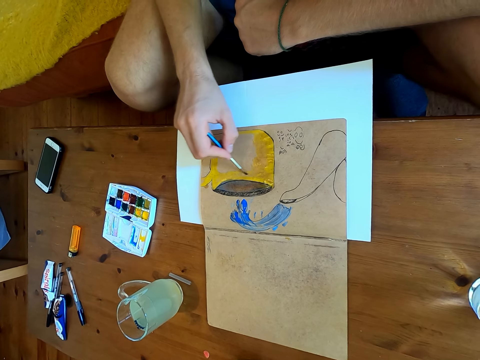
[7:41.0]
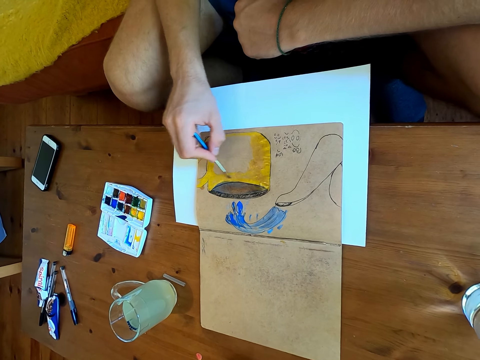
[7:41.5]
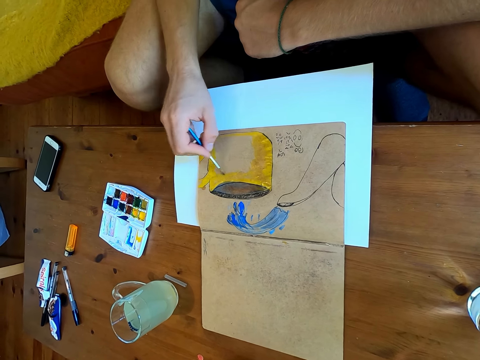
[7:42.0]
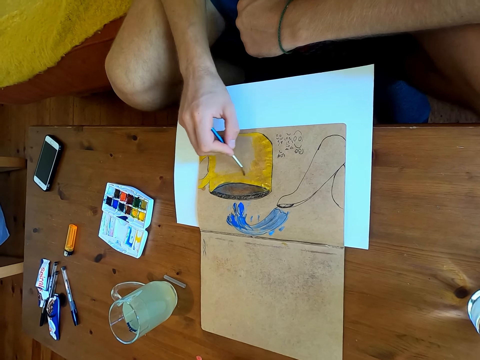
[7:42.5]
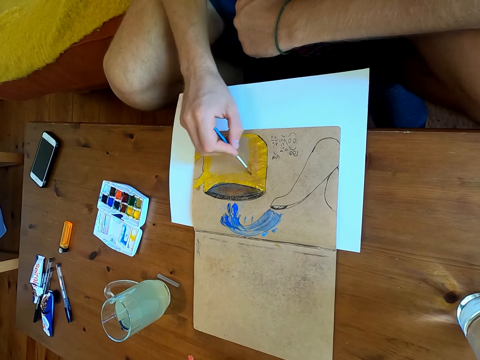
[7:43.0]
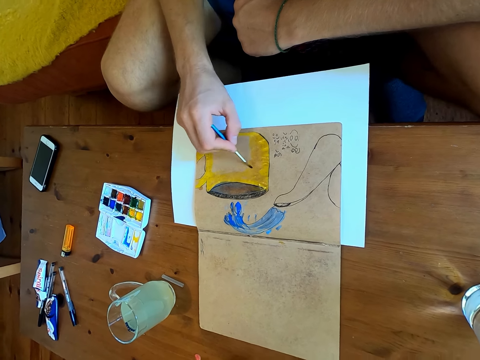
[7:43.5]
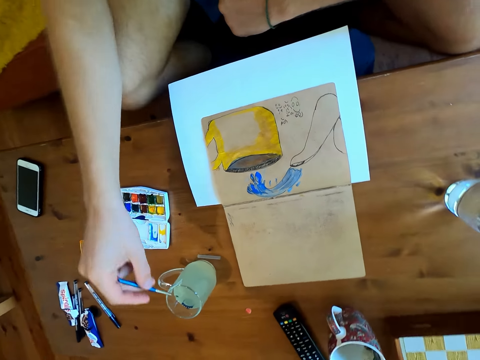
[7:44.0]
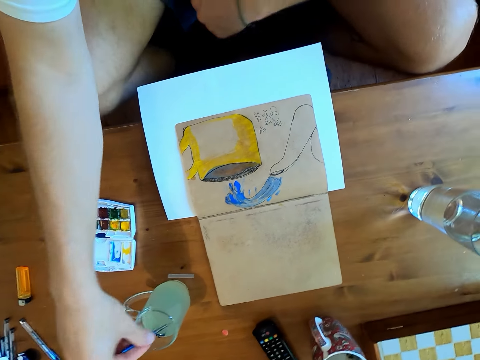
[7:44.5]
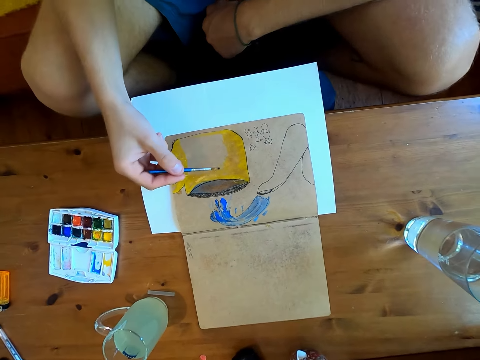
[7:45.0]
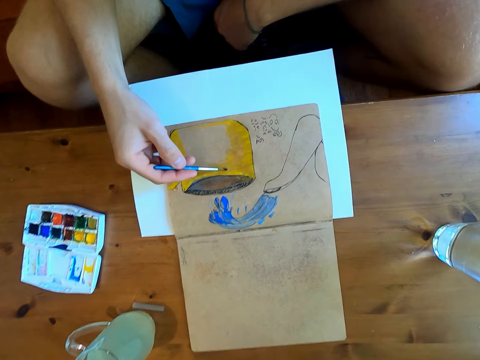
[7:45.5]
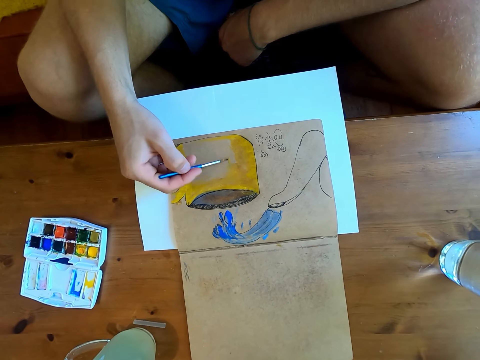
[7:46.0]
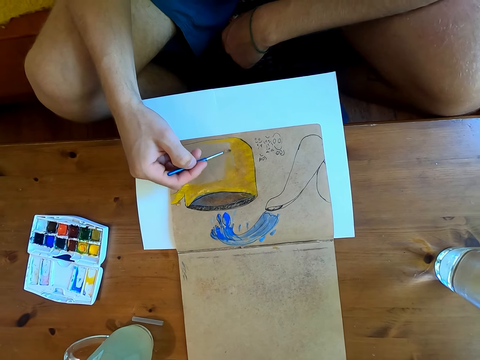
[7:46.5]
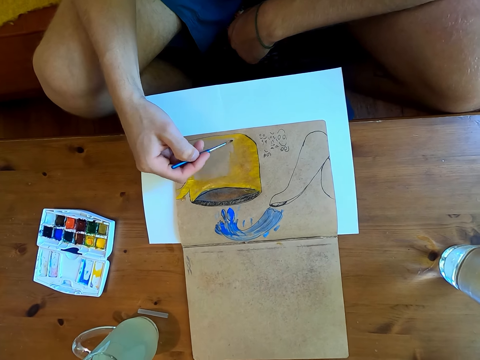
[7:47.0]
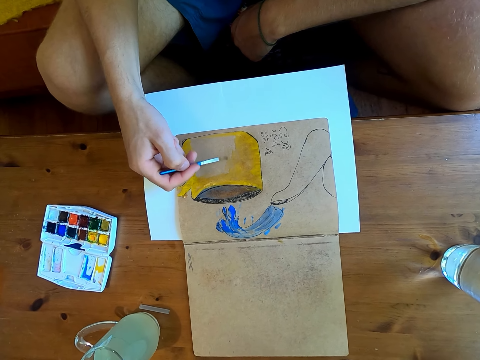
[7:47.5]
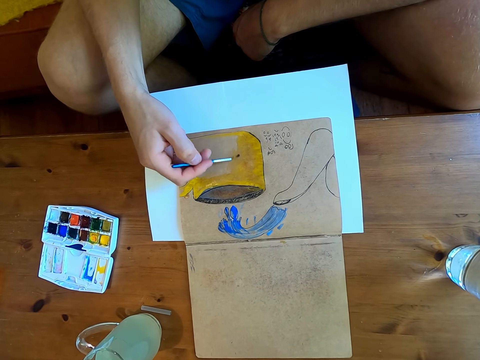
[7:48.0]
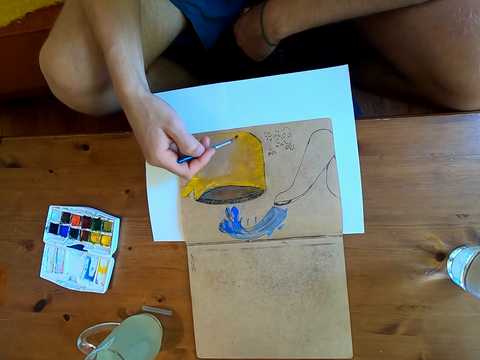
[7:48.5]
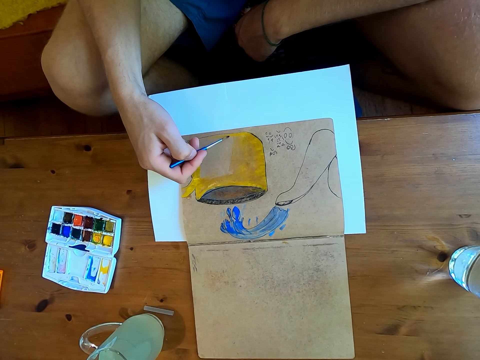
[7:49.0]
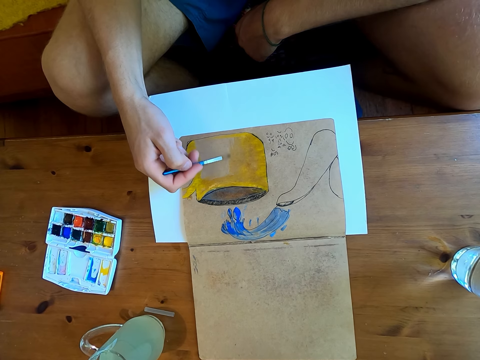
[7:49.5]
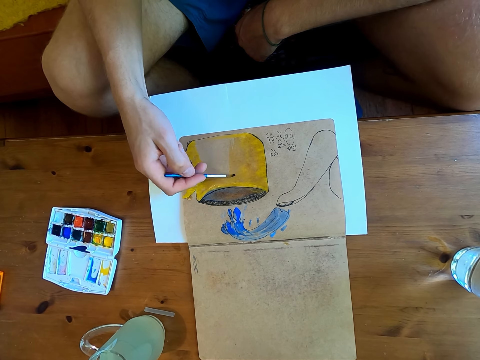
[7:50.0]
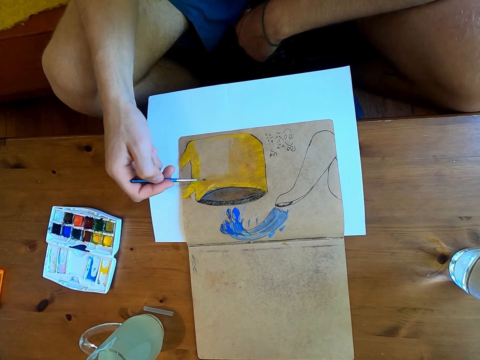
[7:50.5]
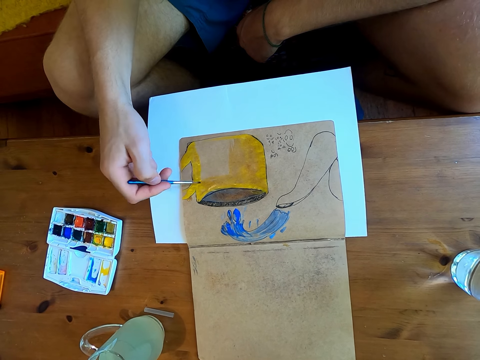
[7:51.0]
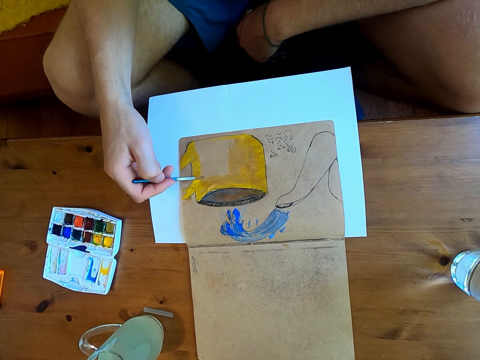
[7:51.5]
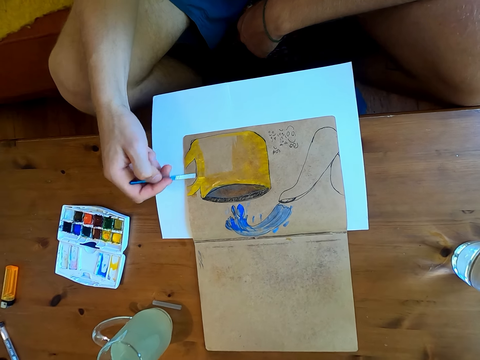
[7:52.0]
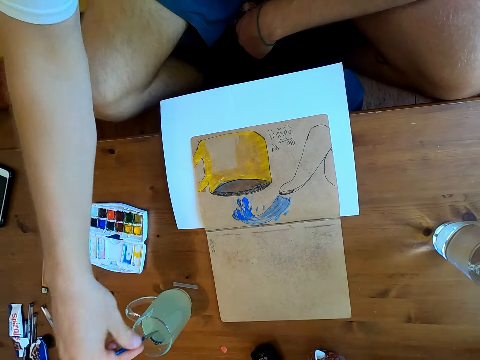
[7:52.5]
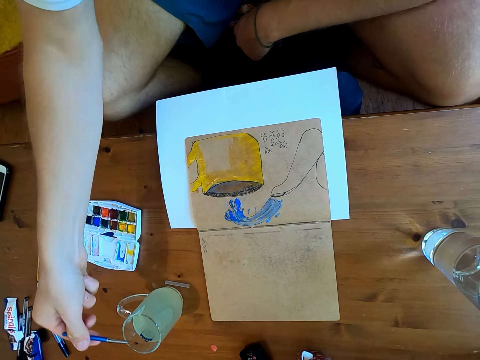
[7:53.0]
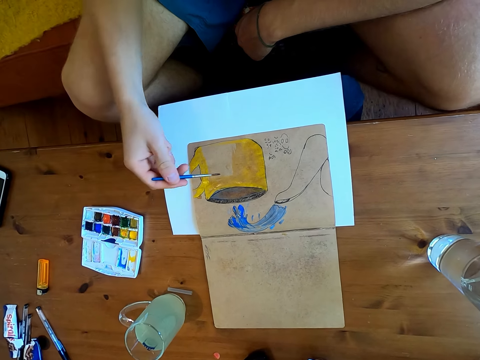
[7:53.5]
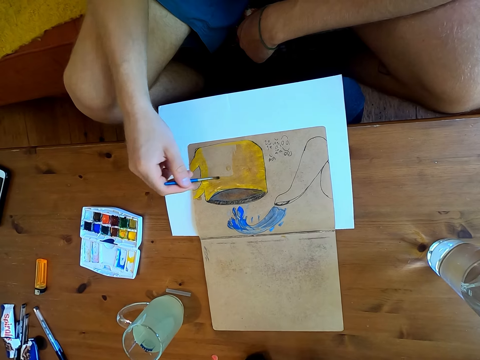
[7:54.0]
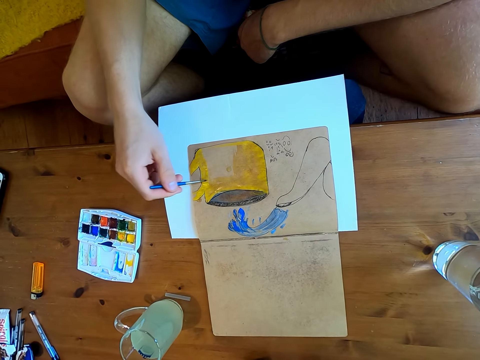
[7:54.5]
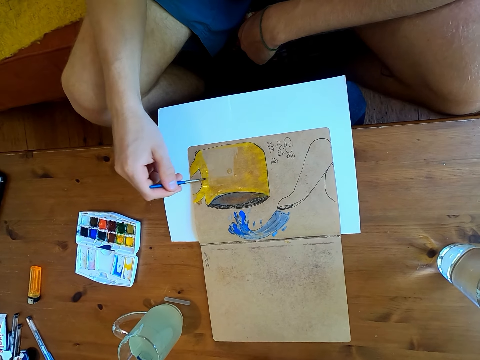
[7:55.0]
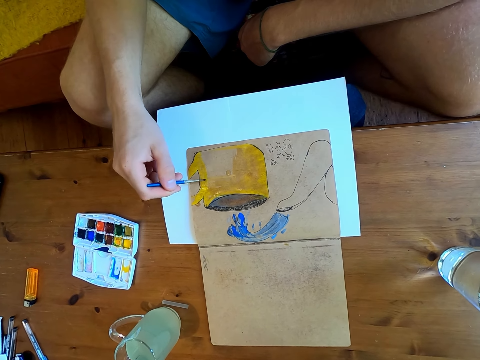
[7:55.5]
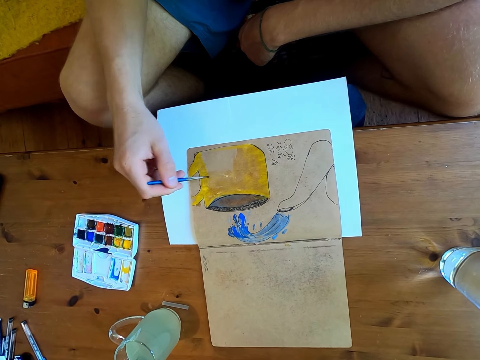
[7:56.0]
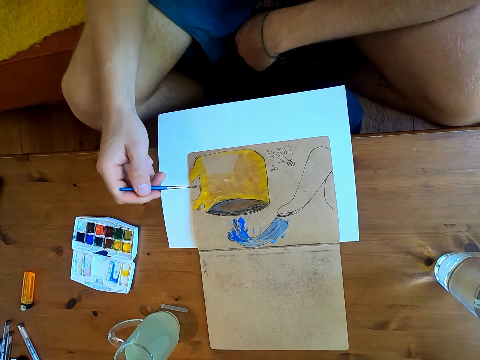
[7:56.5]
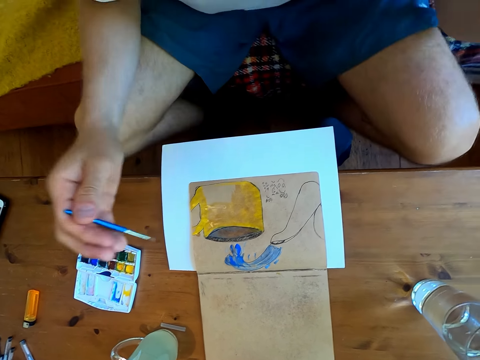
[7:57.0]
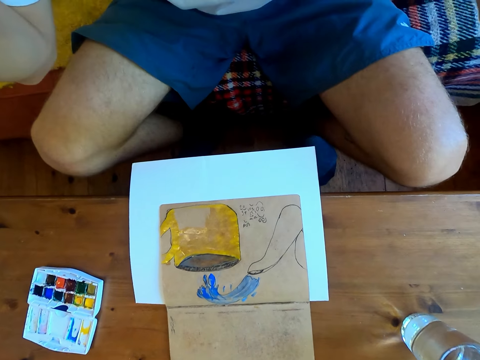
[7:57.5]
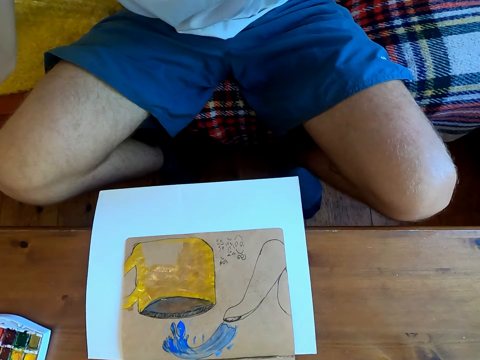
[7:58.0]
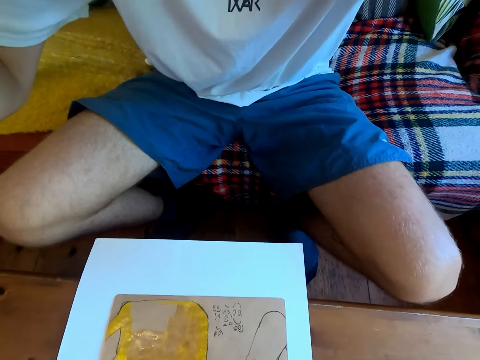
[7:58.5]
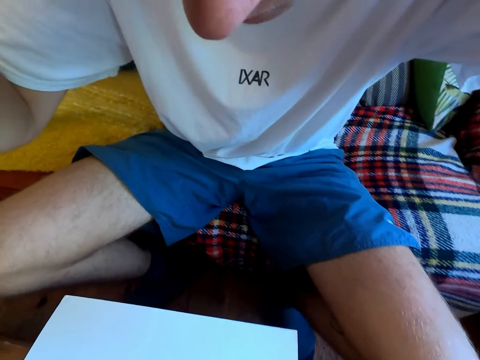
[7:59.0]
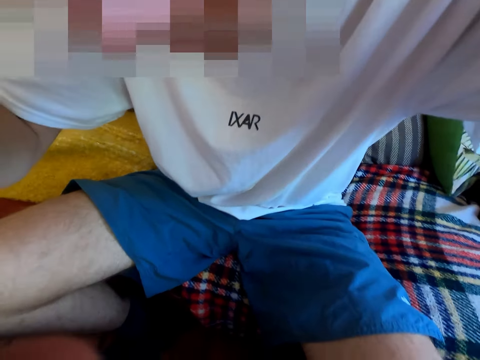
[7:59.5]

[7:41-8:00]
The camera wearer dips the brush into a liquid. They paint on a paper. They dip the brush into the liquid. They paint on the paper. They adjust the camera on the head.

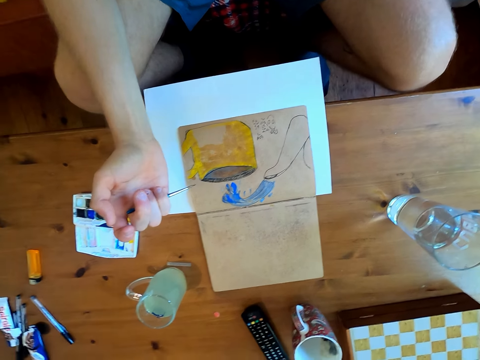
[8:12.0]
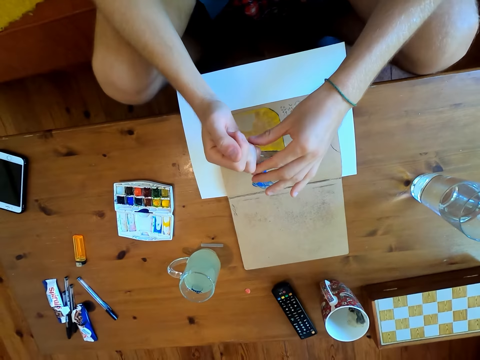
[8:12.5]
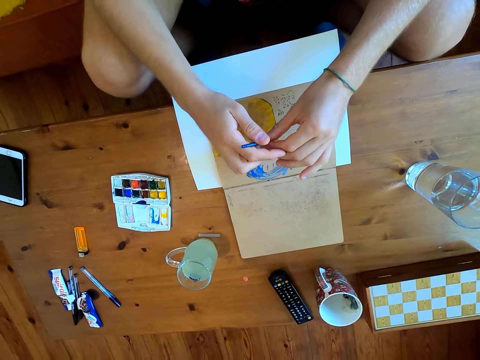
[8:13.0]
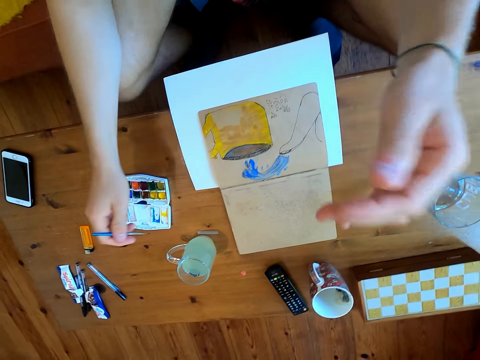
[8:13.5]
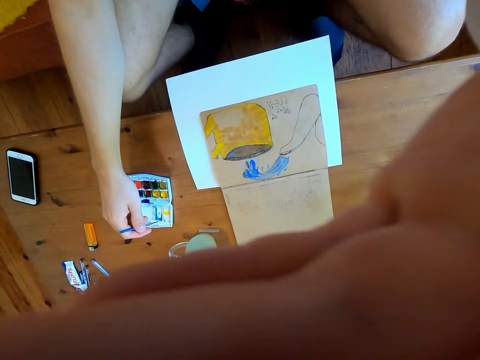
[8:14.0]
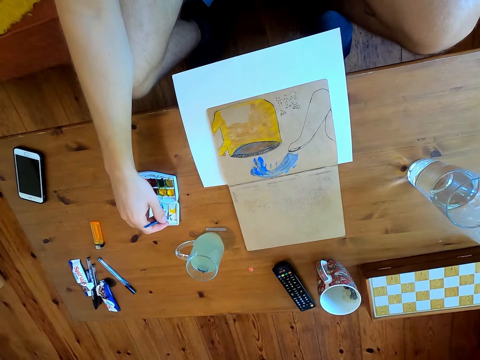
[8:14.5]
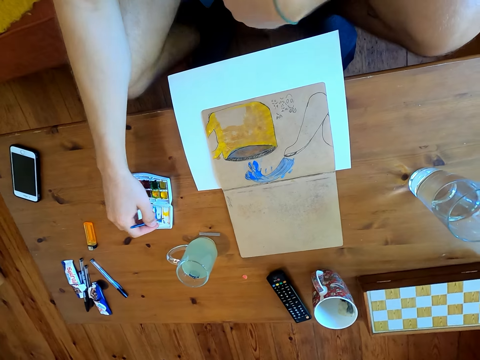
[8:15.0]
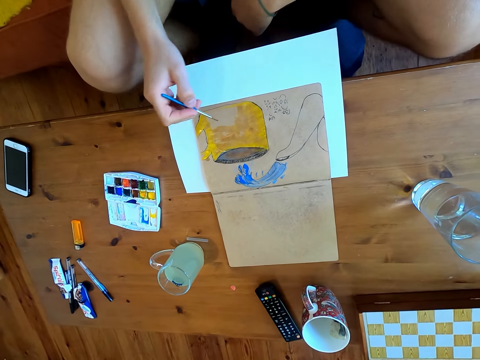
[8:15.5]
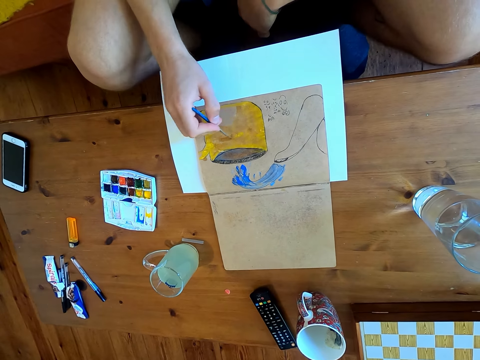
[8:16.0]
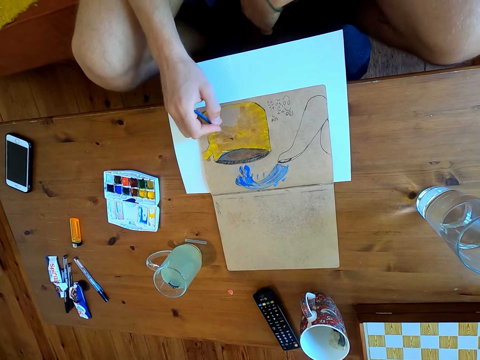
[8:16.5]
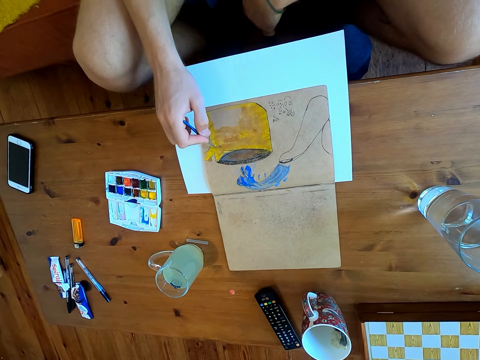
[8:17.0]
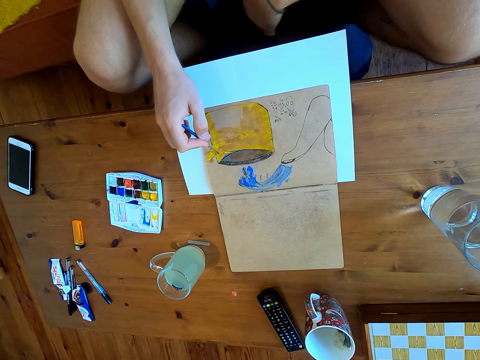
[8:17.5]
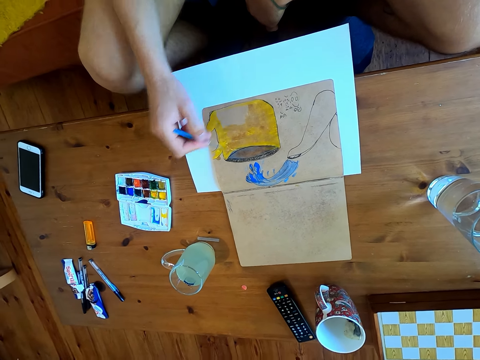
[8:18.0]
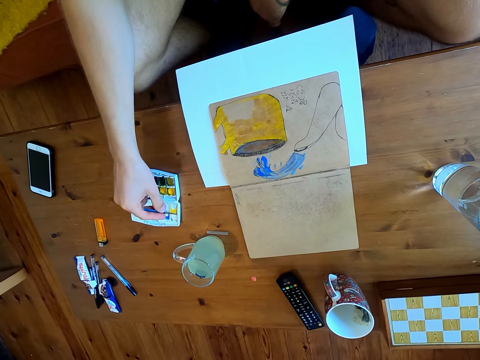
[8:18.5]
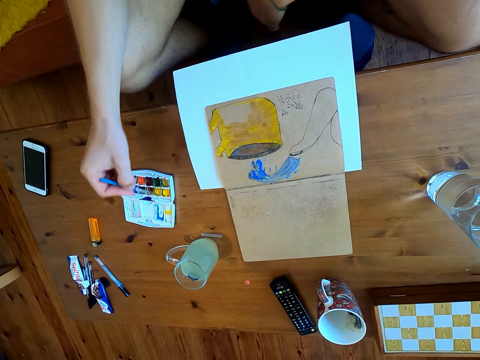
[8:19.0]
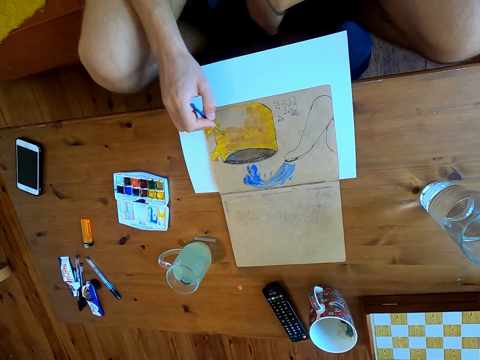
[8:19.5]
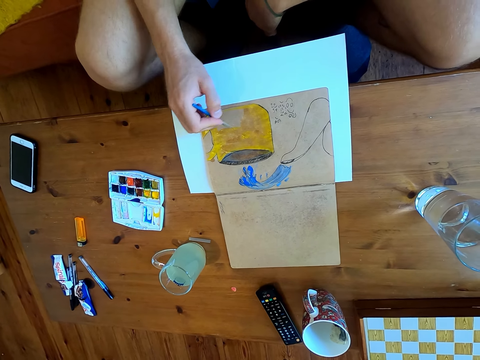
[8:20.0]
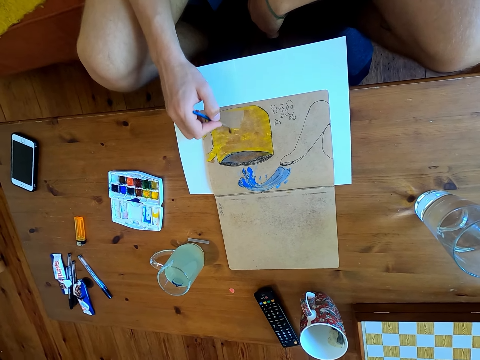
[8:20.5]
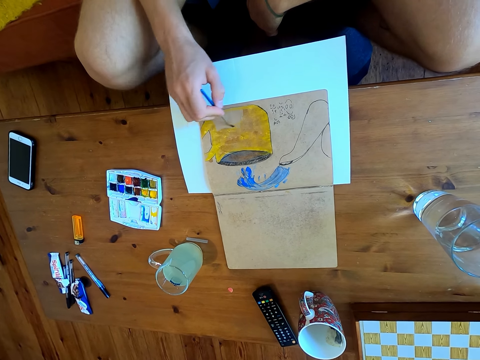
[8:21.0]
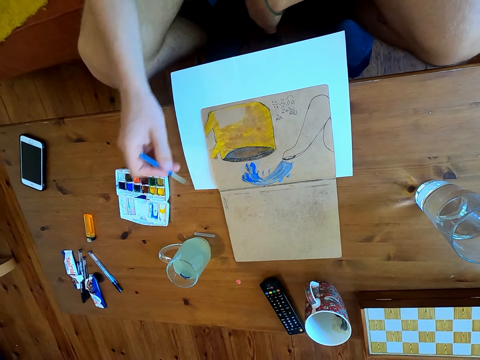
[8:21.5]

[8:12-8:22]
The camera wearer immerses the brush in watercolor. They paint the drawing on the paper. They immerse the brush in the watercolor. They paint on the paper.
